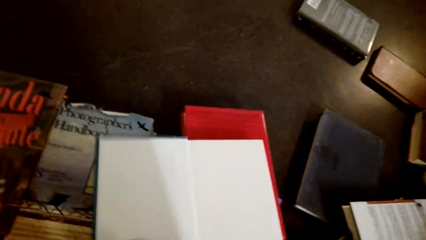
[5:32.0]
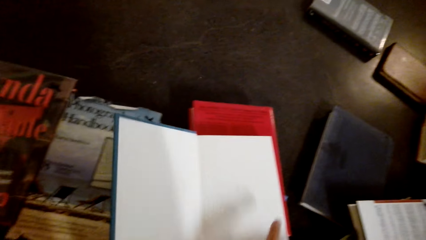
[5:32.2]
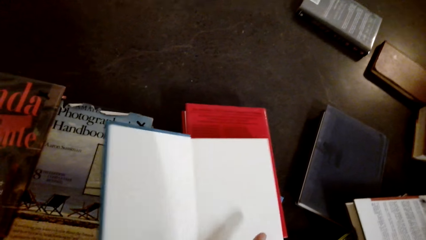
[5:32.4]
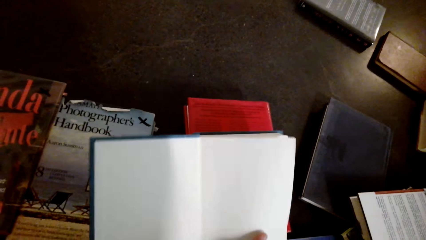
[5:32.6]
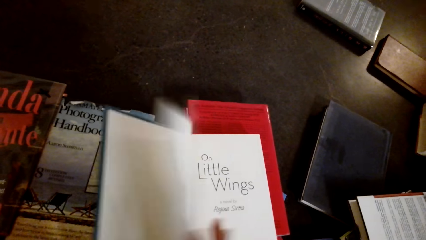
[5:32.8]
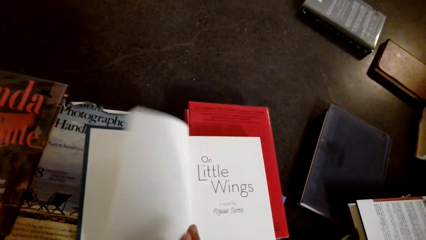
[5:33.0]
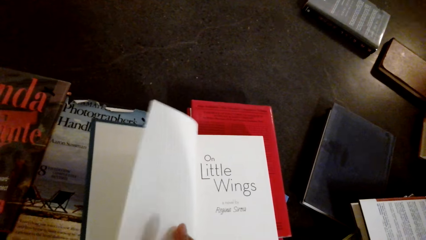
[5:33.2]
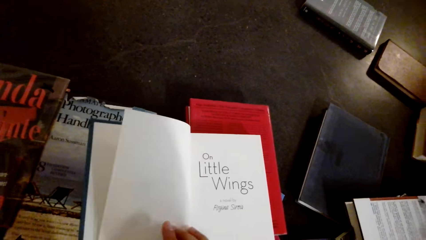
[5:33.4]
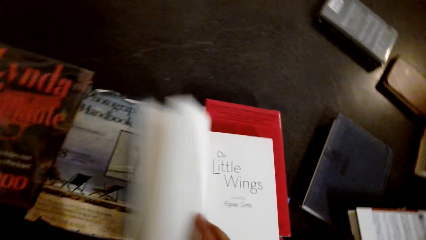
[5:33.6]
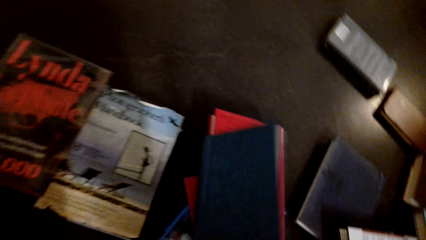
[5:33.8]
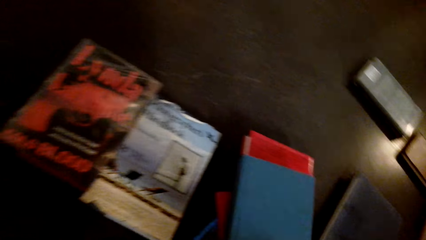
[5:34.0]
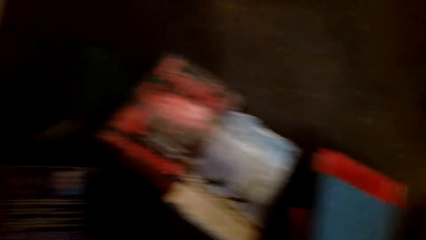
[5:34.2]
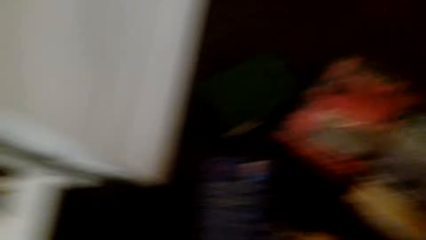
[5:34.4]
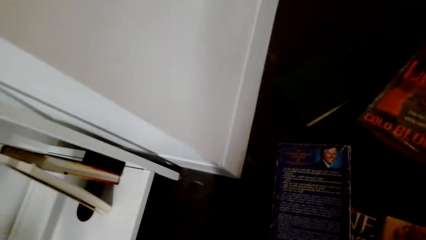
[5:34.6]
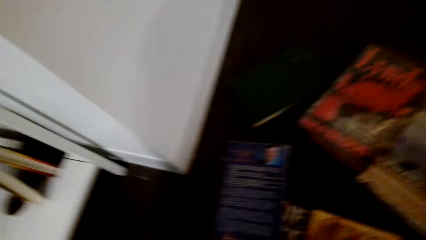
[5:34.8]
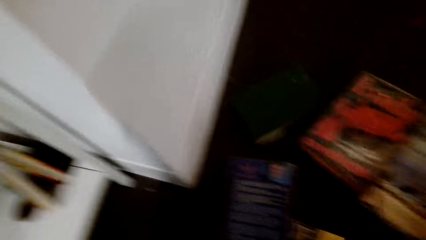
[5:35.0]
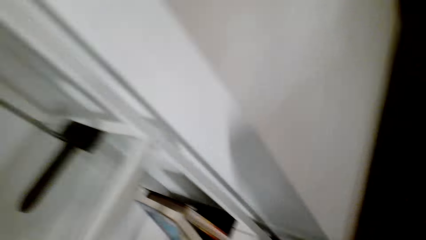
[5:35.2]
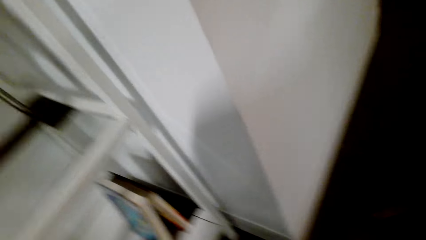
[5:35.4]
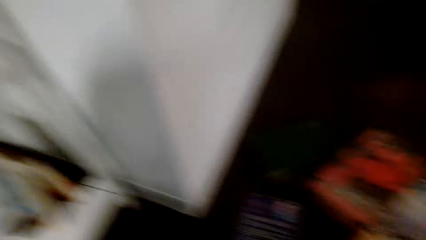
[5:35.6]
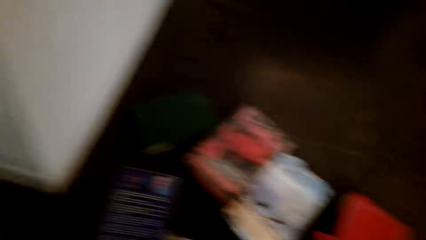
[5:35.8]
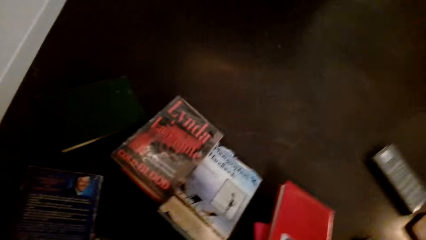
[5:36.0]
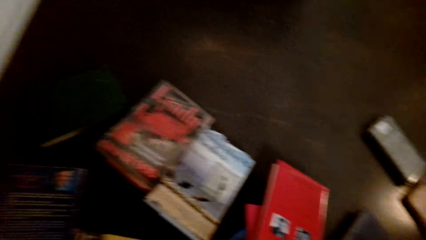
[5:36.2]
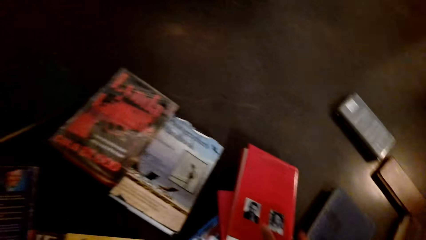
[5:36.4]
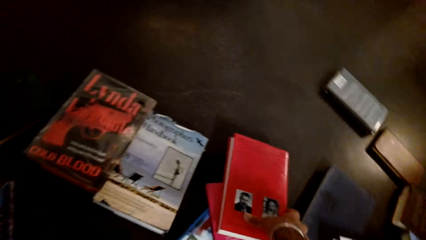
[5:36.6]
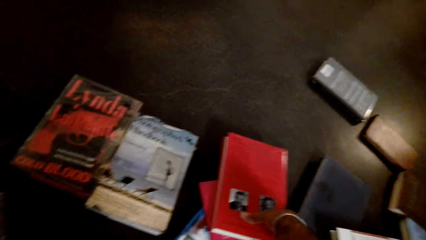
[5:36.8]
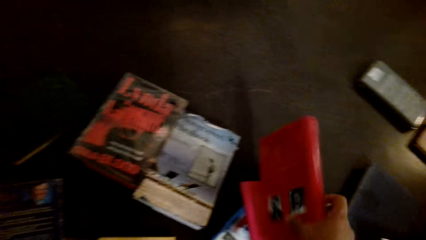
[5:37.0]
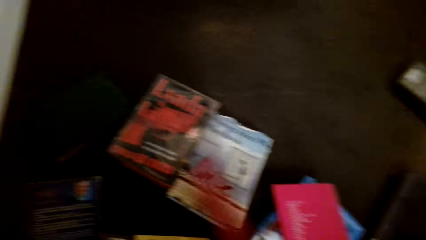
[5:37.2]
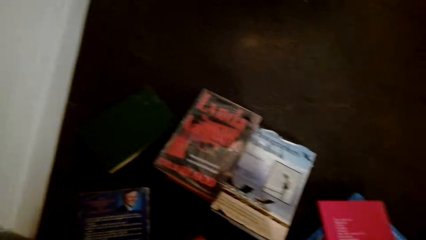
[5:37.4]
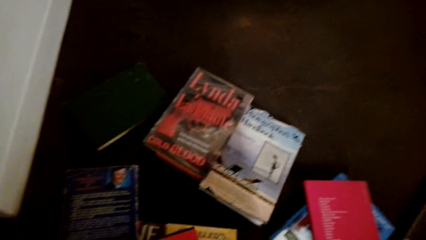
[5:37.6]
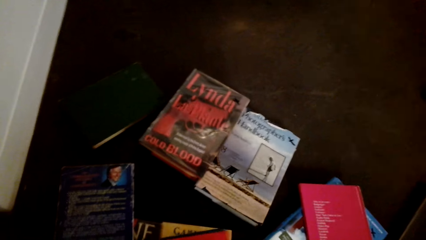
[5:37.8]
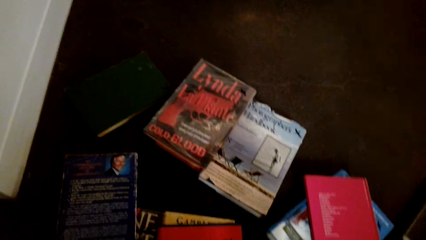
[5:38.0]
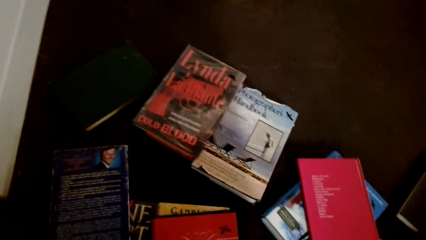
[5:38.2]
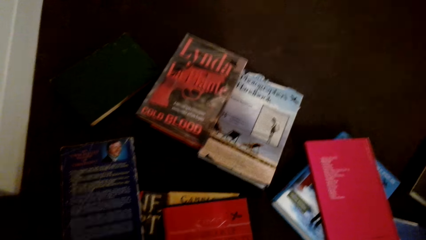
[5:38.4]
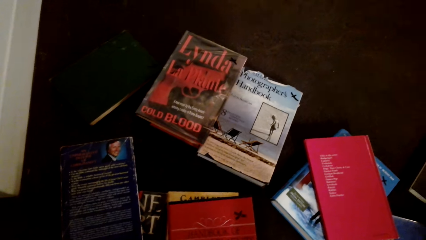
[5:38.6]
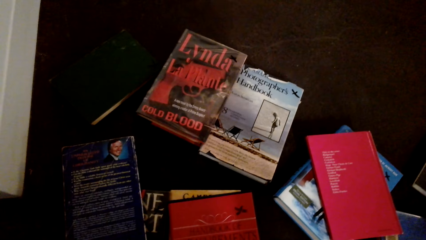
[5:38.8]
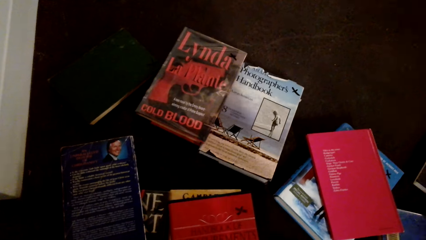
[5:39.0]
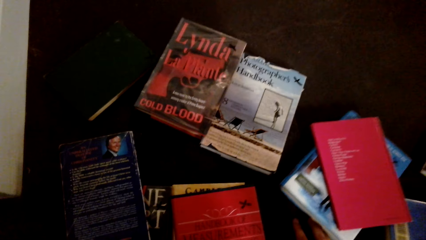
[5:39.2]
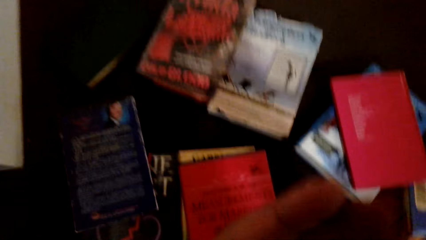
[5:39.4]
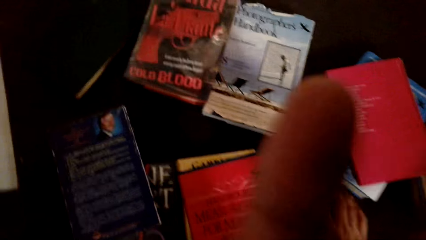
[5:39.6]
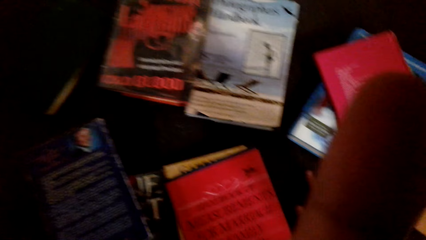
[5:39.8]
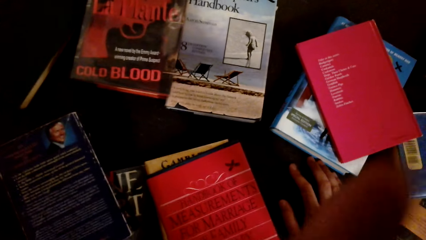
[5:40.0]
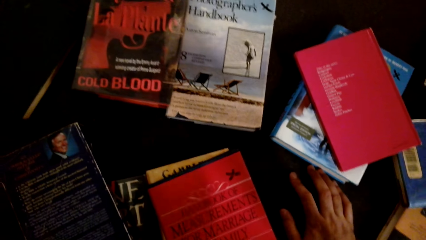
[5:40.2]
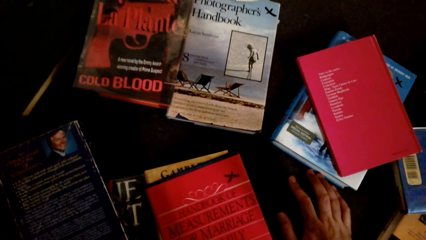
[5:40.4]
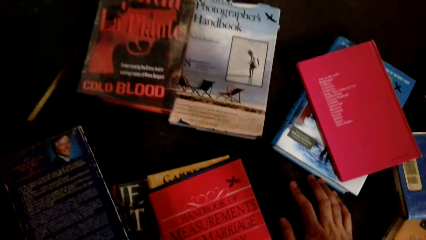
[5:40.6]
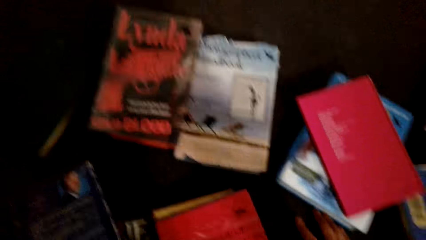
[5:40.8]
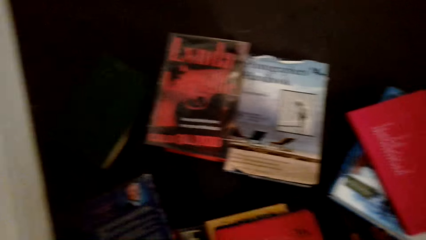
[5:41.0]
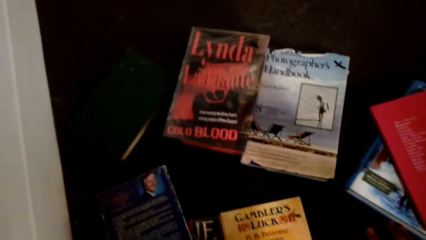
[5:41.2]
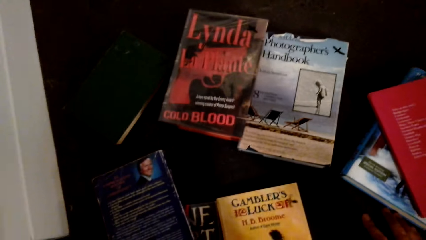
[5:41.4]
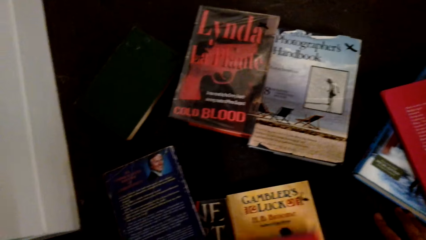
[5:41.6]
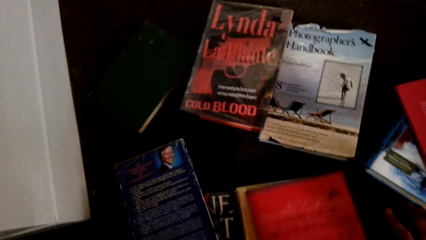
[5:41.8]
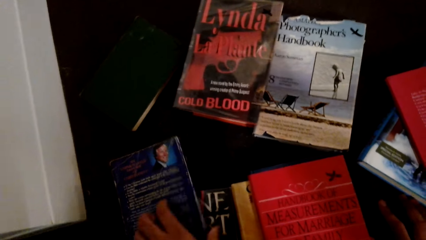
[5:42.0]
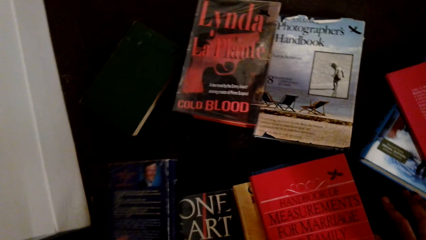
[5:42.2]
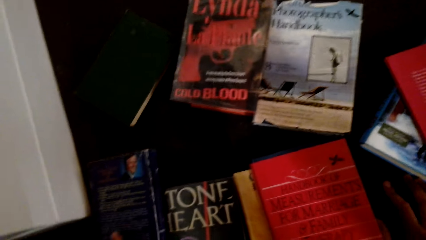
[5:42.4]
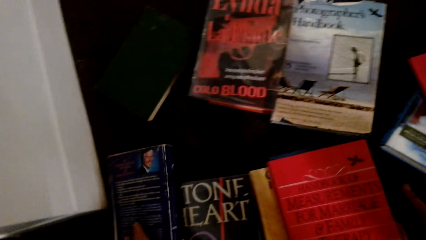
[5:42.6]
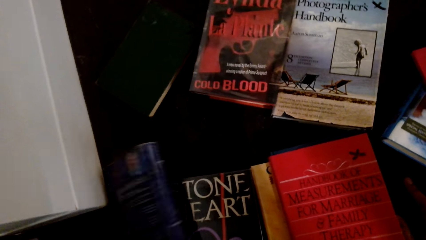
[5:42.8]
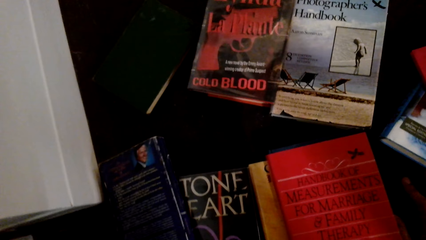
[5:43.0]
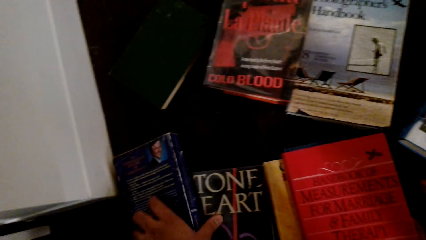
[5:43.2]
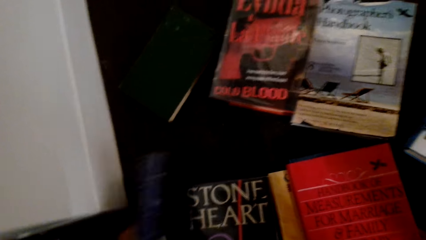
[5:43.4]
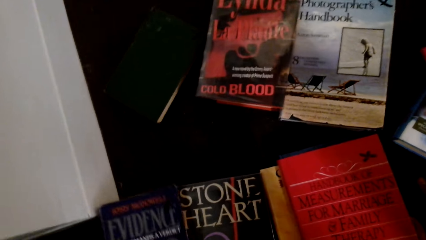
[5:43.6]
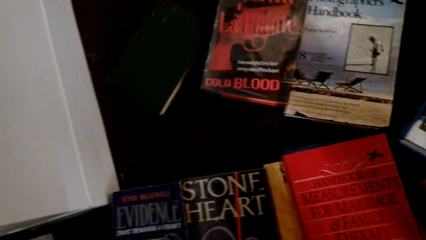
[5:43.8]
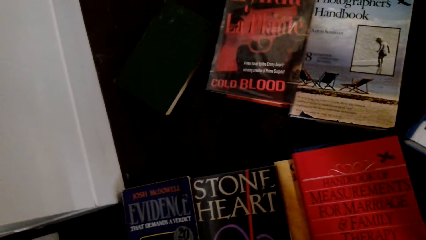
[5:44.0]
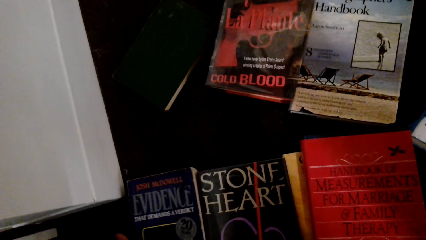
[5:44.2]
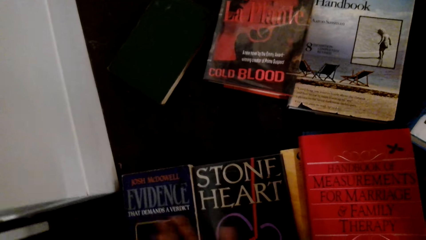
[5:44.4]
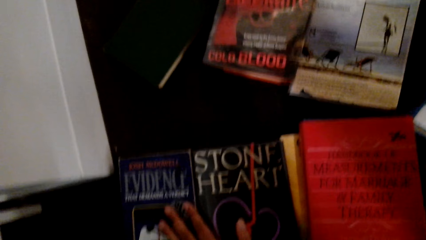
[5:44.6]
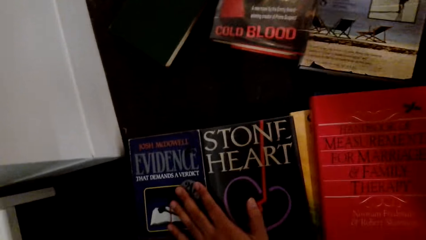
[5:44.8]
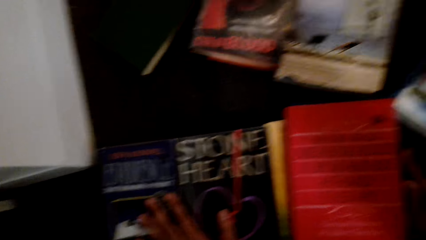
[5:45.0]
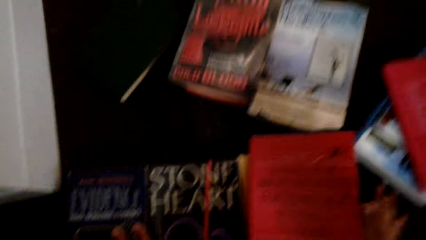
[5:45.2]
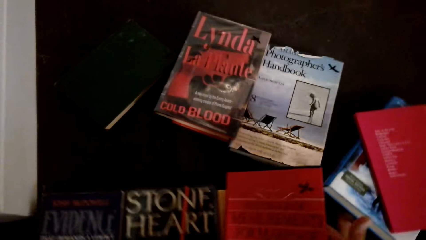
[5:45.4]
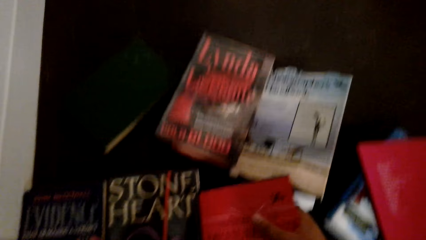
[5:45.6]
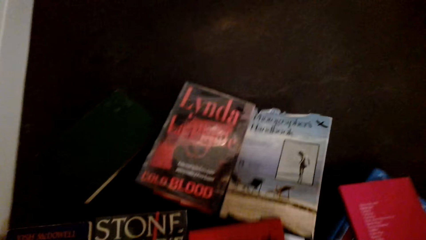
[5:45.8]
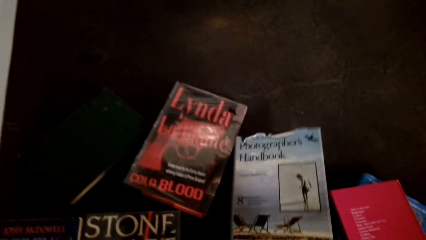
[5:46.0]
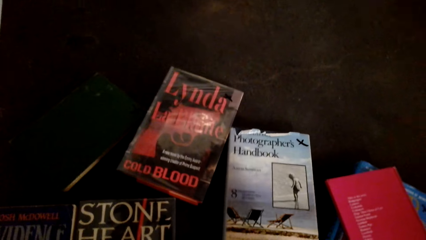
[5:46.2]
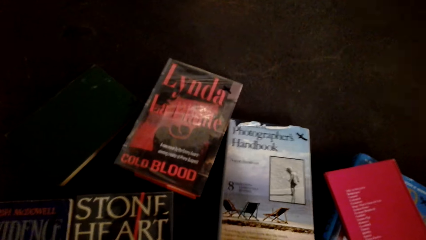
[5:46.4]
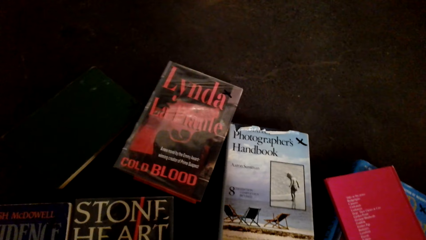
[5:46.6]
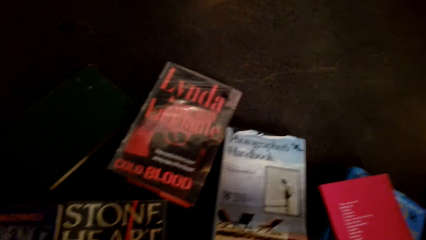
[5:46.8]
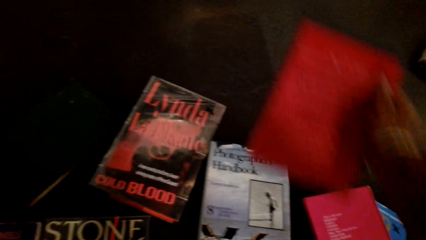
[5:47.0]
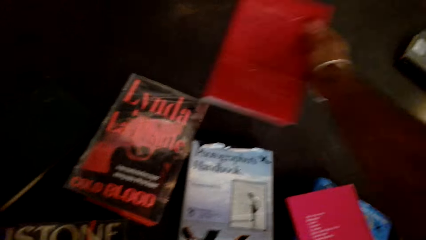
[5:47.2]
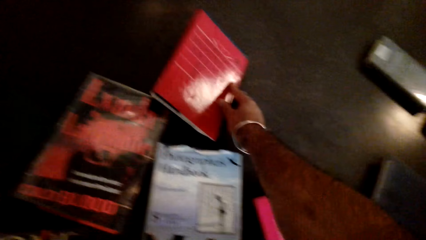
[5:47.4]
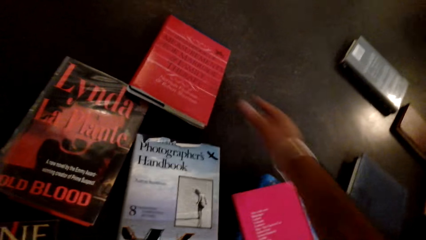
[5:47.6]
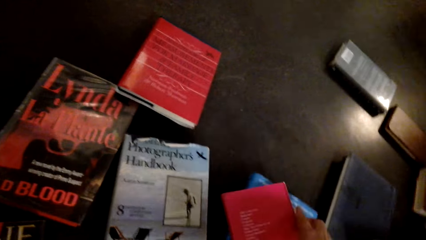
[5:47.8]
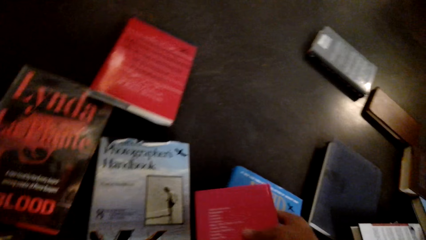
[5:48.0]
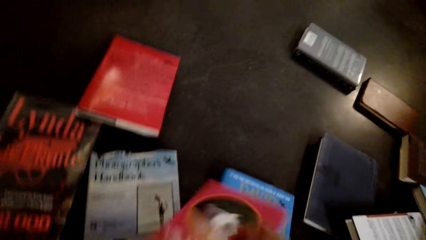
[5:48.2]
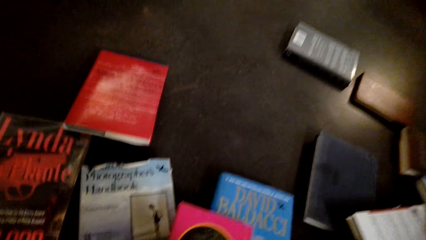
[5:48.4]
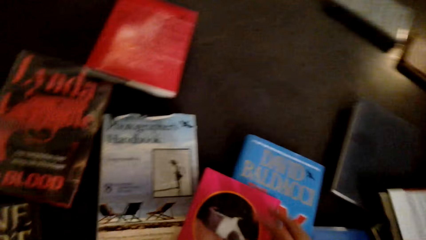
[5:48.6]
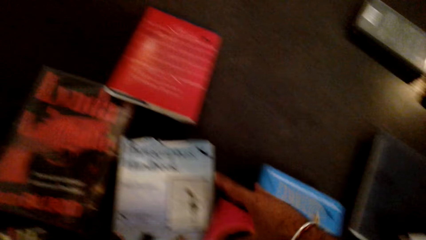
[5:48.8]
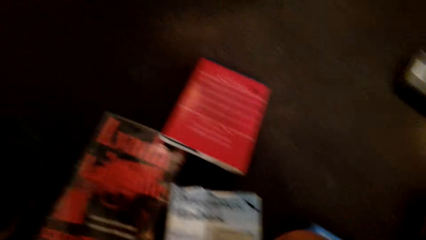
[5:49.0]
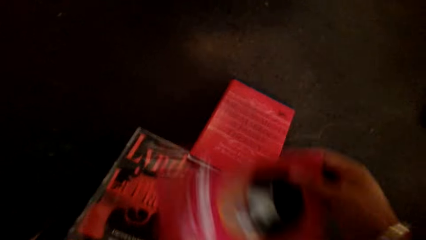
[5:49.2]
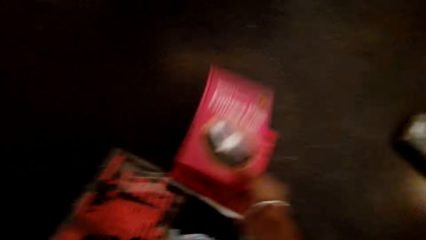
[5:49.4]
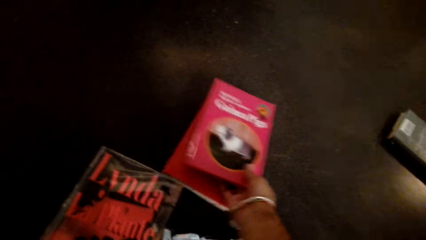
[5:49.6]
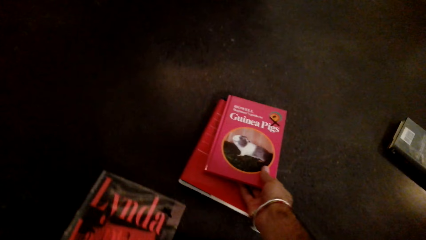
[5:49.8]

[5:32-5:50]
The camera wearer opens the book. They open the other page of the book. They close the book. They arrange the books on the table. They arrange the books on the floor.
